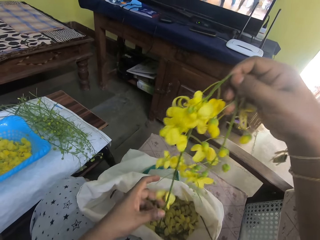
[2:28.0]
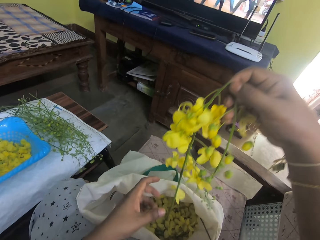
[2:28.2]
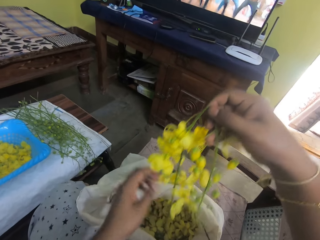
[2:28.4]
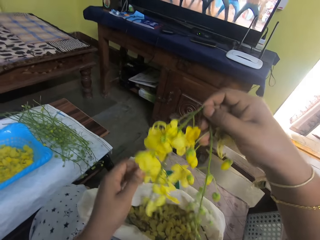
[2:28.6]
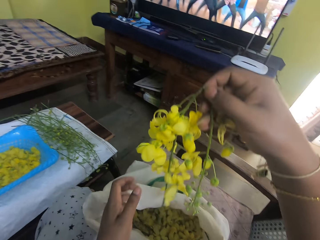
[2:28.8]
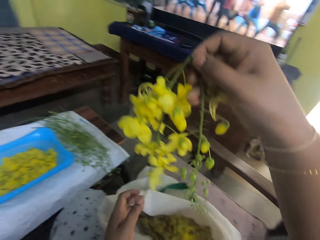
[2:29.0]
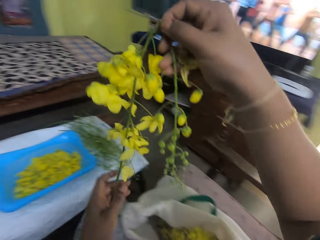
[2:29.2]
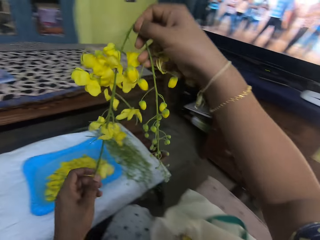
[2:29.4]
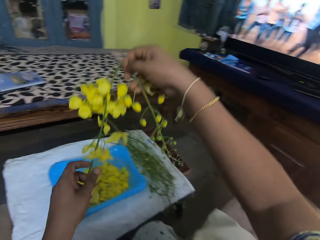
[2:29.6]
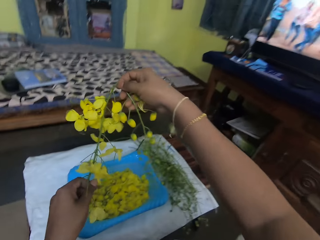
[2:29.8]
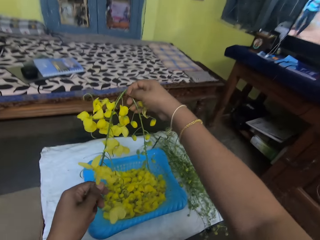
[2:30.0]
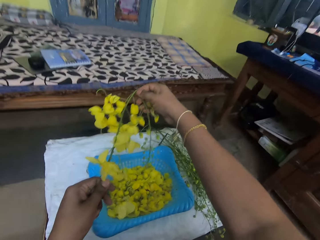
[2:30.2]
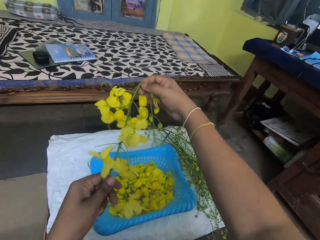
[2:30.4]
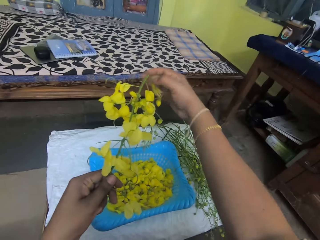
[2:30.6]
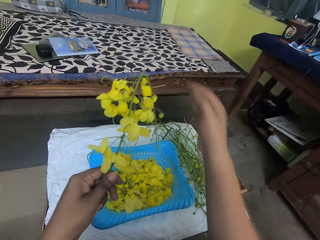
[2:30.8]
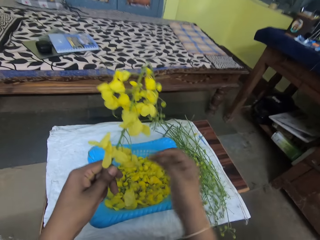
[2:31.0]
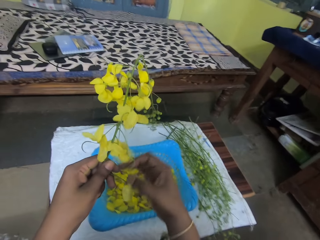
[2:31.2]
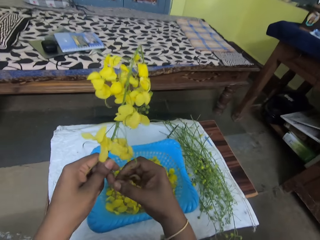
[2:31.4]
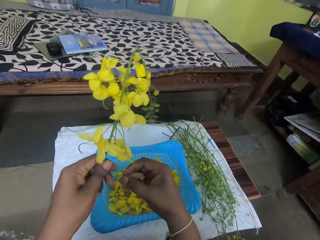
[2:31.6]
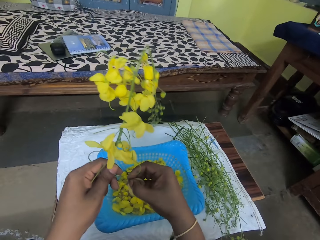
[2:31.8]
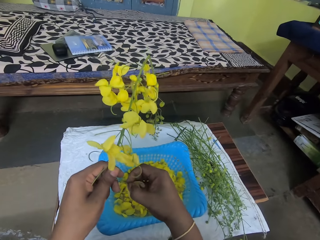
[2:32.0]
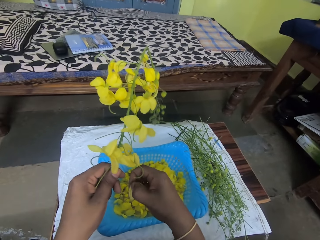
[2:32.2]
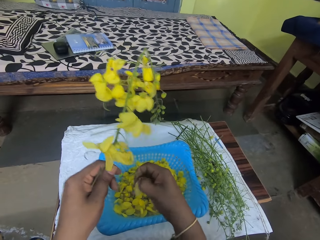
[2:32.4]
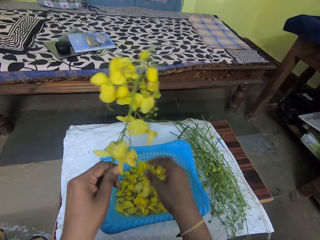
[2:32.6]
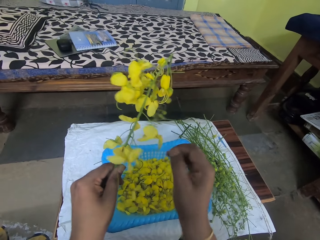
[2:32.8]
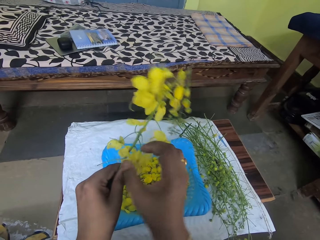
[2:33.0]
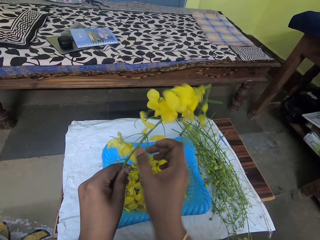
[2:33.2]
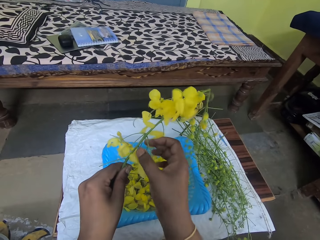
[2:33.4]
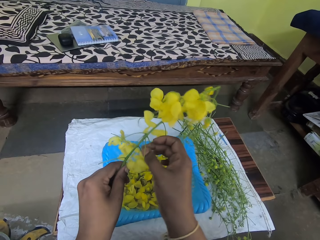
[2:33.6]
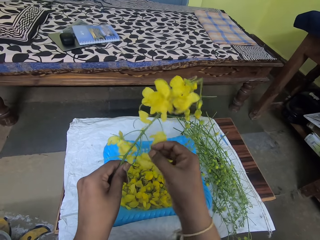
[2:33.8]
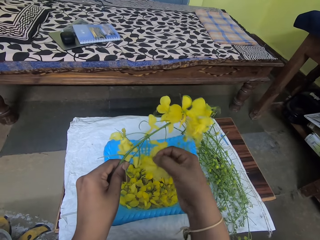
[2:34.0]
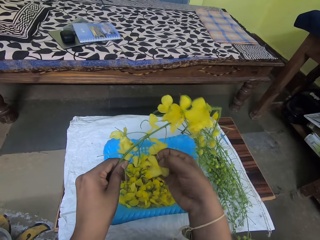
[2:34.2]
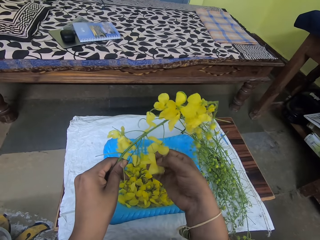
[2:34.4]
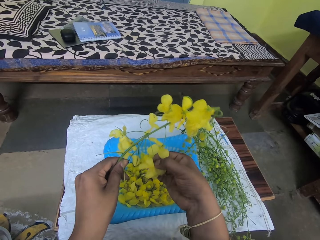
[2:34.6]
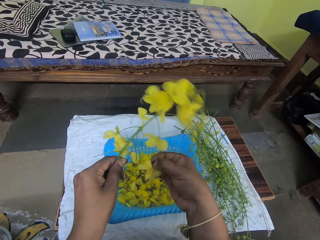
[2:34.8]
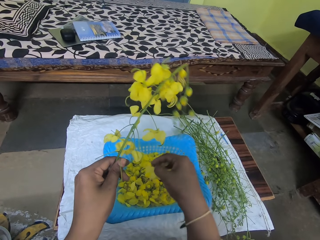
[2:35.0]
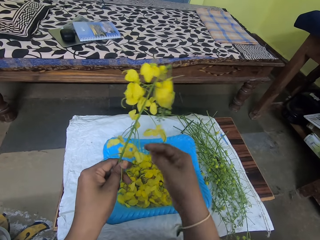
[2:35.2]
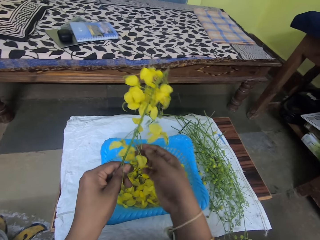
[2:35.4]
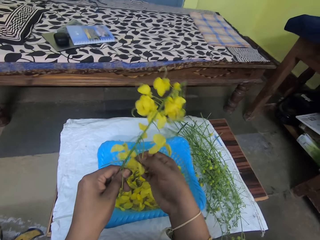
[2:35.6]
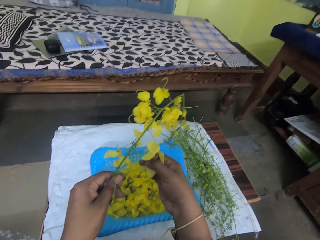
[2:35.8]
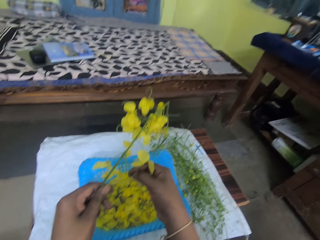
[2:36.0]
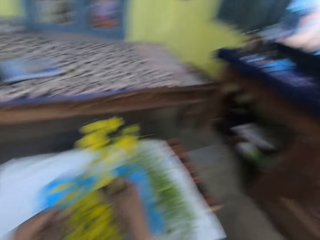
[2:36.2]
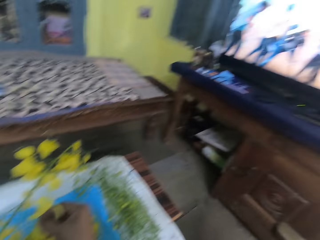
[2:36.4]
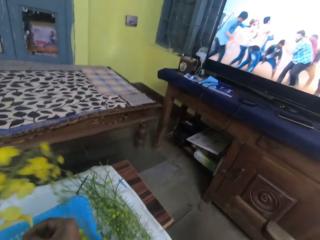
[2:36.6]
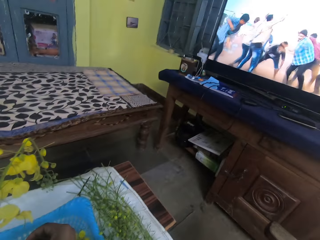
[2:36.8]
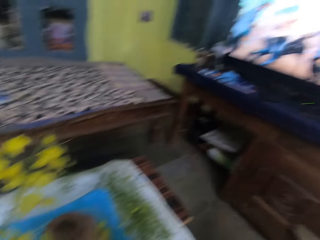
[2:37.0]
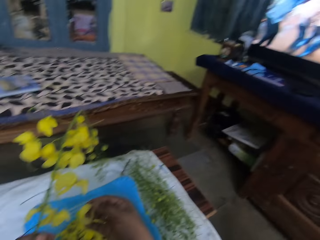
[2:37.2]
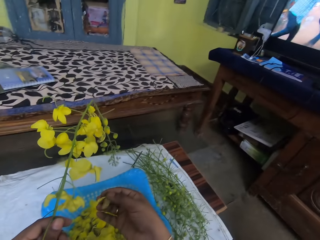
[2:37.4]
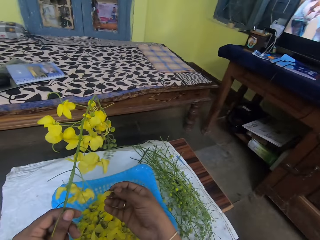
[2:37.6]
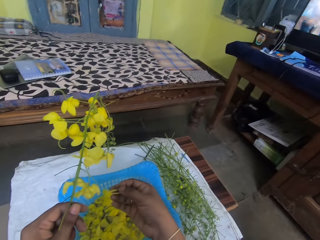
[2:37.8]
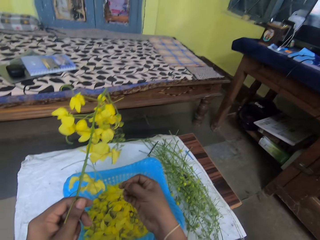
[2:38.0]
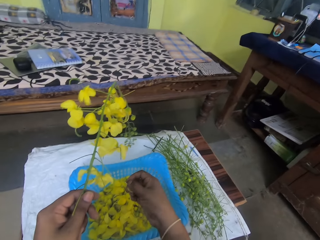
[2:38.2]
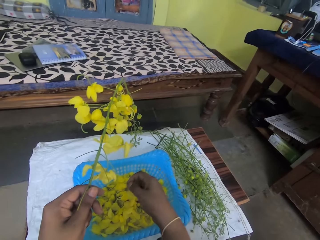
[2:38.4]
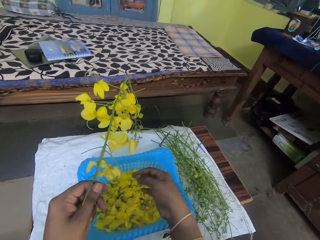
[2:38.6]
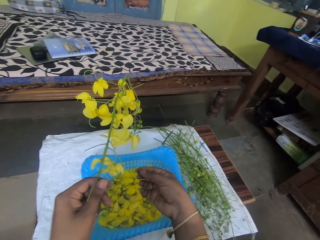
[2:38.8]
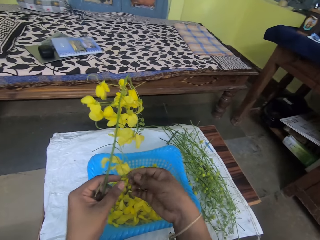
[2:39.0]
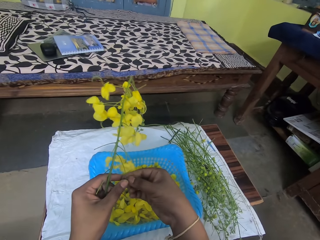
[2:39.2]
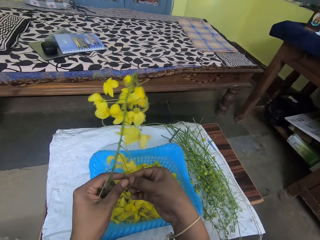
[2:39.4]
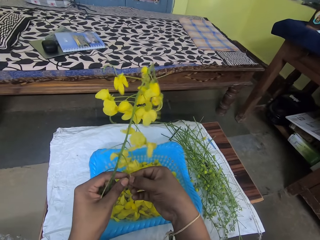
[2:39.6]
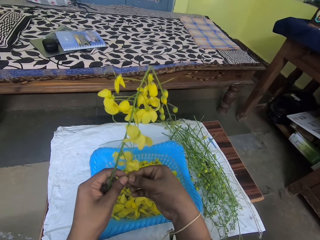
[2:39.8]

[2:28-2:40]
The camera wearer prunes the flowers. She removes flower petals from the stem into a tray with her right hand.

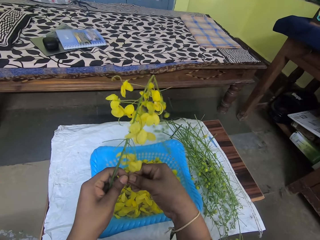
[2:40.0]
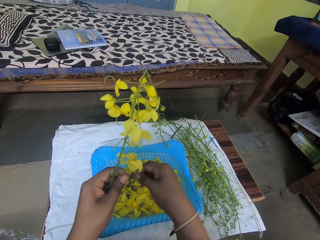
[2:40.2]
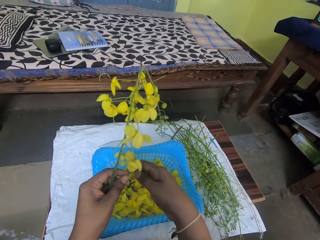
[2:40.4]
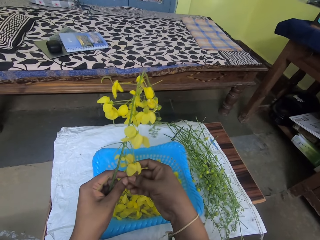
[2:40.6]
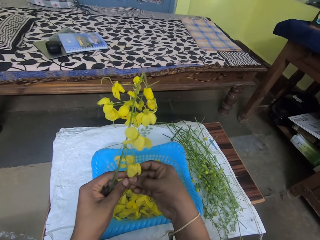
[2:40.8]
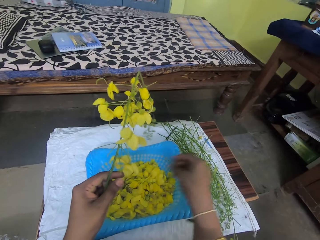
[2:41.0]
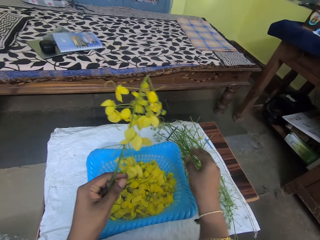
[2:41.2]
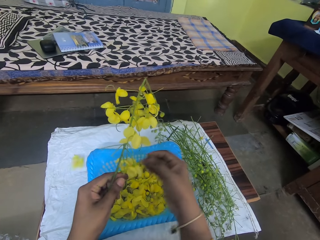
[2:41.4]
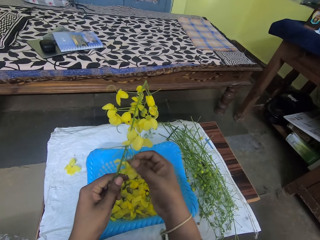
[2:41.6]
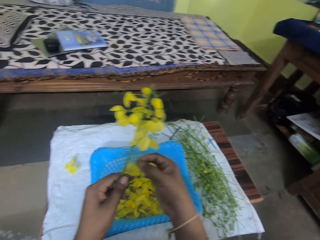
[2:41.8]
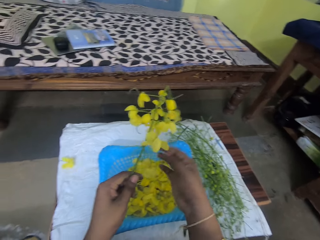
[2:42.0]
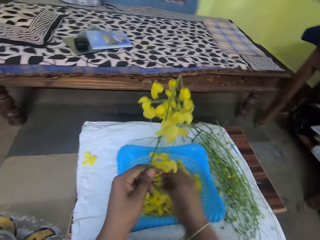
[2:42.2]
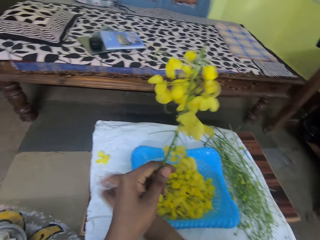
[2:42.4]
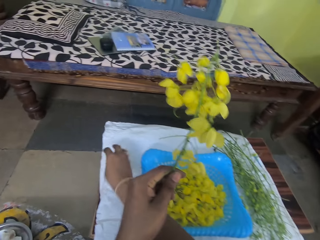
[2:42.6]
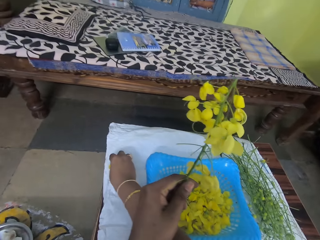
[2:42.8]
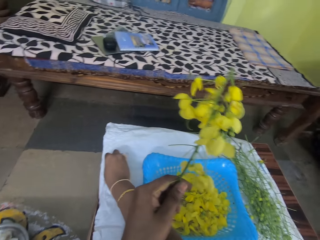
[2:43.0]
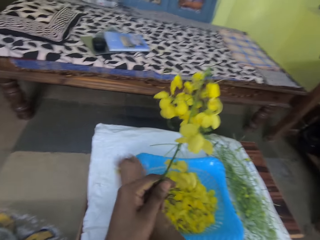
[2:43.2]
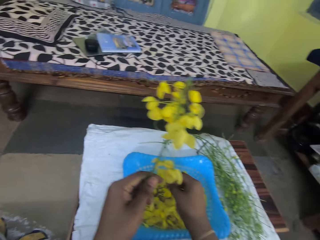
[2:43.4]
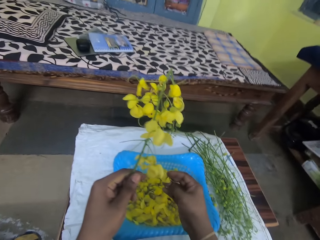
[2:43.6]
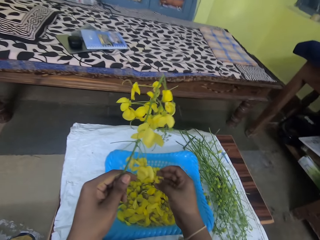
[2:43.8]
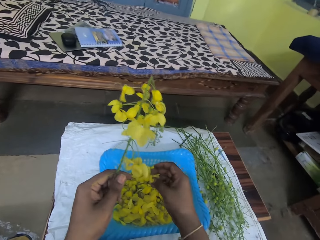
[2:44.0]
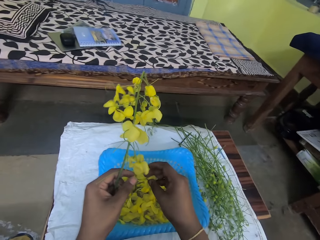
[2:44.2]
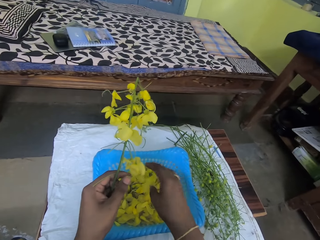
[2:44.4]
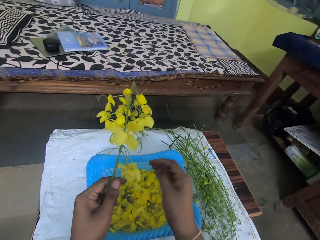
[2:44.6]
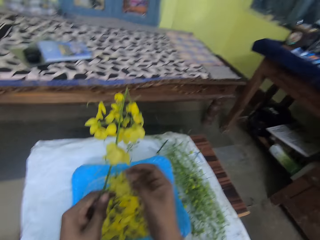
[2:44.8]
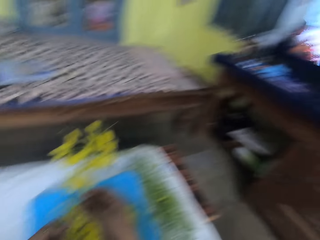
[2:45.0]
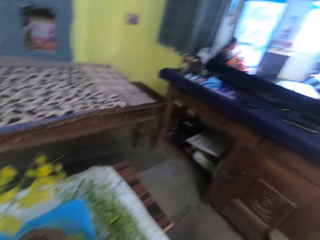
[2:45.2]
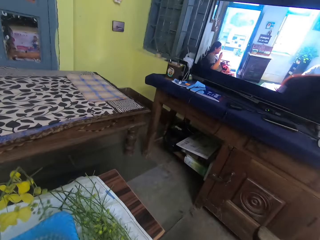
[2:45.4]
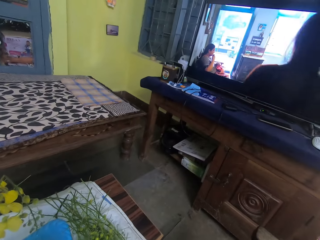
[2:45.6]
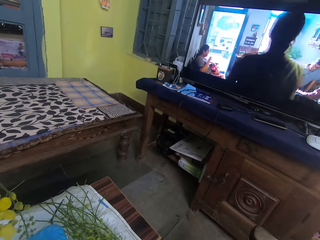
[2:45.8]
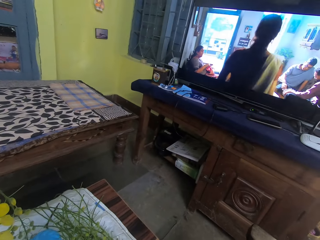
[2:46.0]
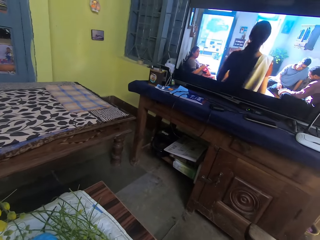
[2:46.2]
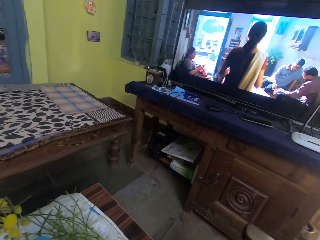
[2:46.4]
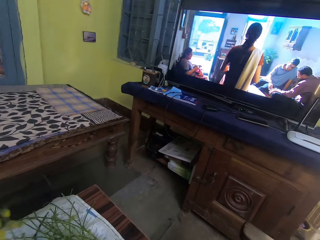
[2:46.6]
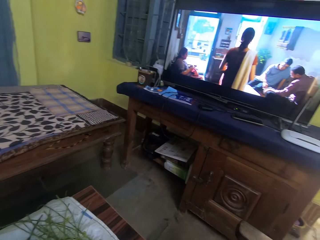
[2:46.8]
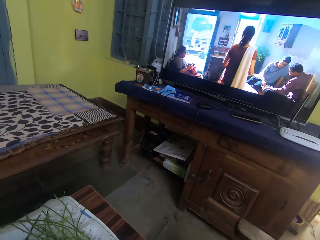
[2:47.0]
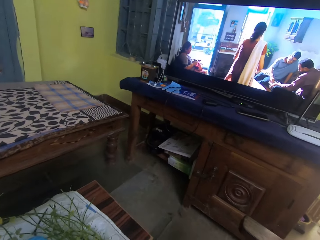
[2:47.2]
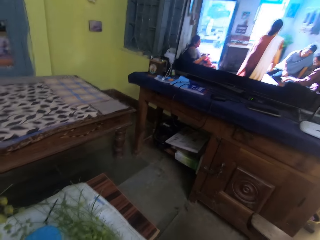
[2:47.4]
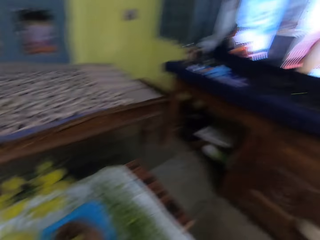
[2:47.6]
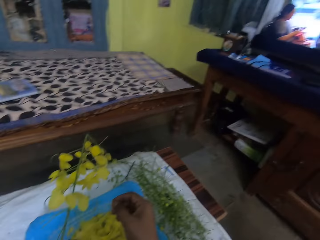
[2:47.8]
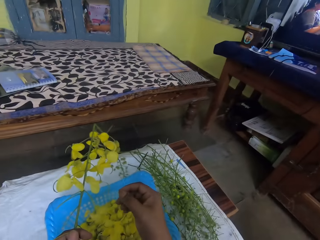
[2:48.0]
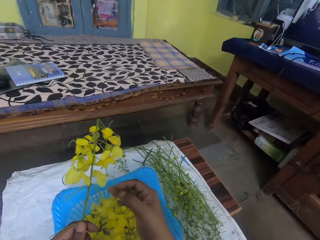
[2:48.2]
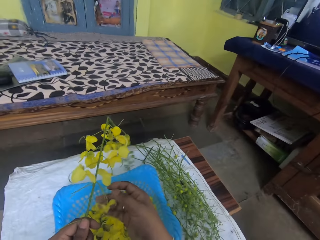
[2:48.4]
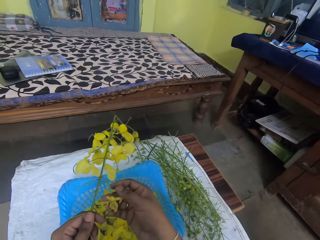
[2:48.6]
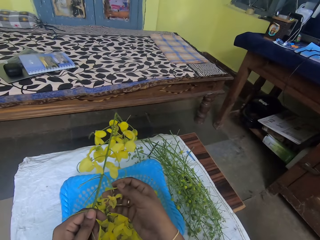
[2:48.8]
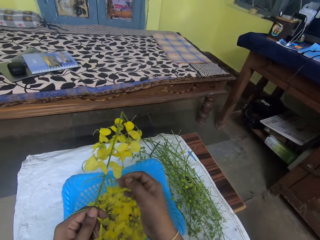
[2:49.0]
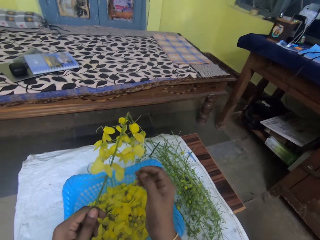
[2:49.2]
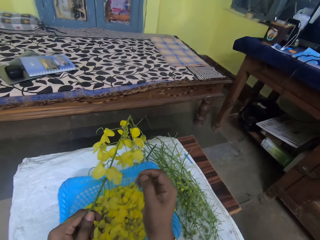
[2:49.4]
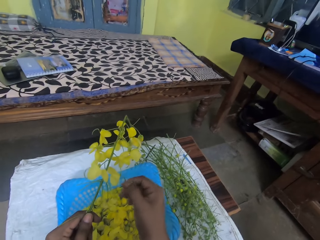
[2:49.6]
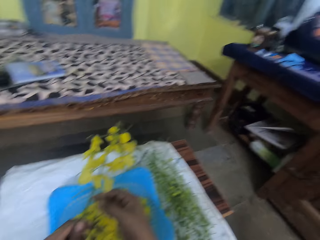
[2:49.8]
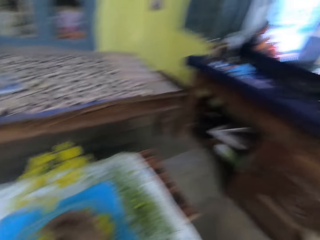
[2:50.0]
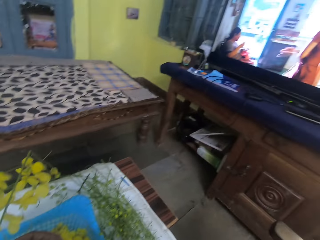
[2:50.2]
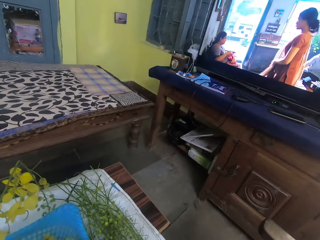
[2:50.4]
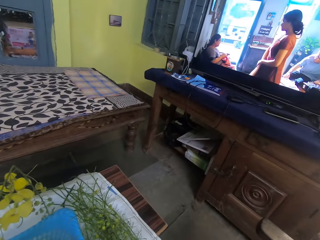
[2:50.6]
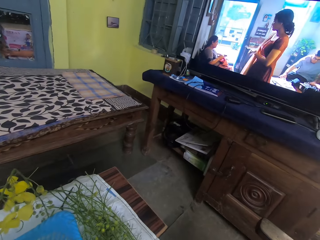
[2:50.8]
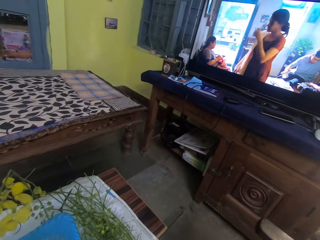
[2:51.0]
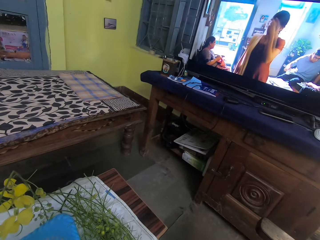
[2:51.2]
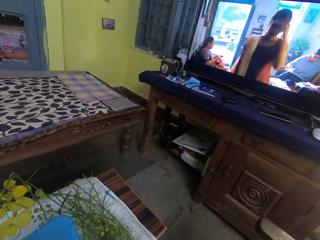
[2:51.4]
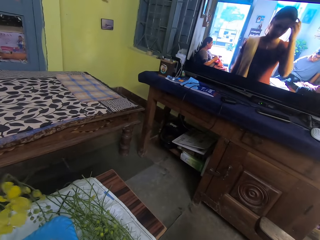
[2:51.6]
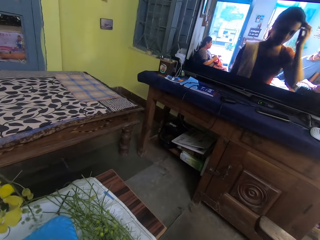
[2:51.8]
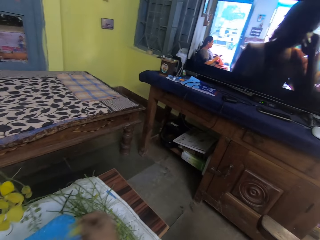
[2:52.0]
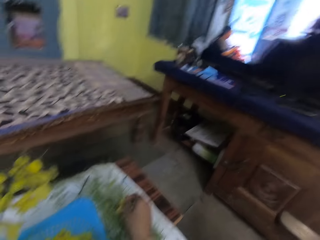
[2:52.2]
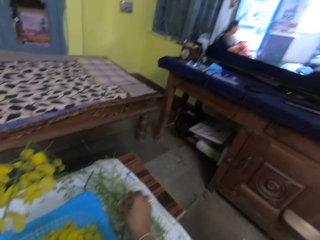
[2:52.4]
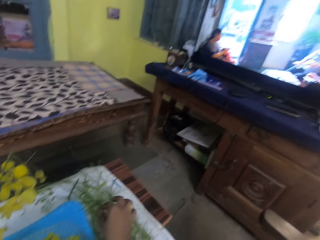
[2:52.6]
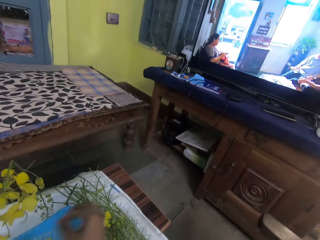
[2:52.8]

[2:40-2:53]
The camera wearer picks up a flower petal from the table with her right hand. She drops the petal in the tray with her right hand. She looks at the television. She removes flower petals from the stem into the tray with her right hand. She prunes the flowers and looks at the TV.
